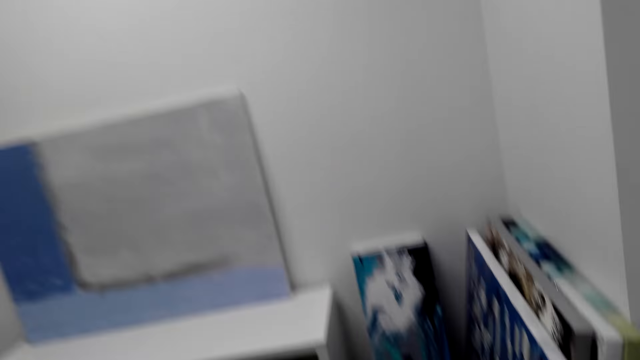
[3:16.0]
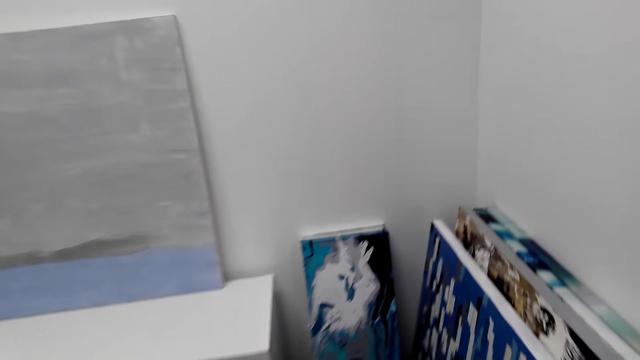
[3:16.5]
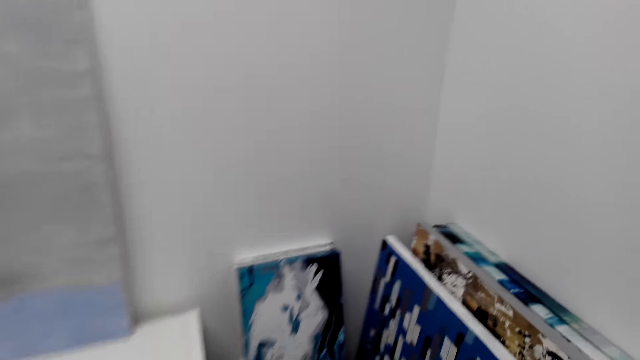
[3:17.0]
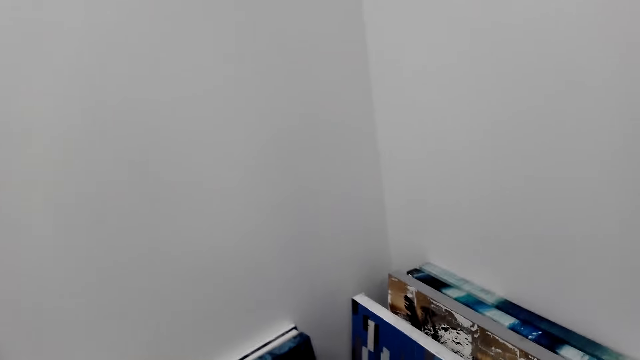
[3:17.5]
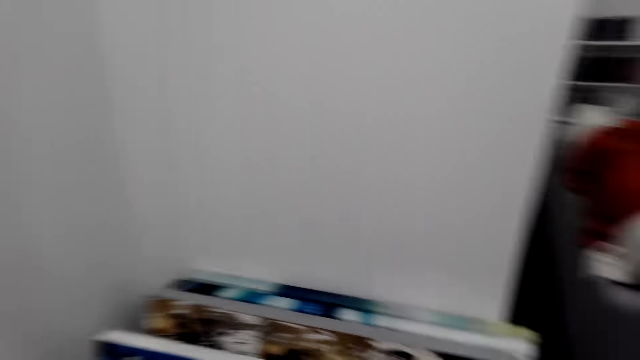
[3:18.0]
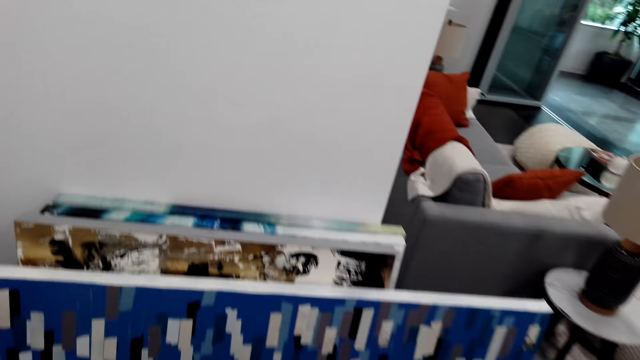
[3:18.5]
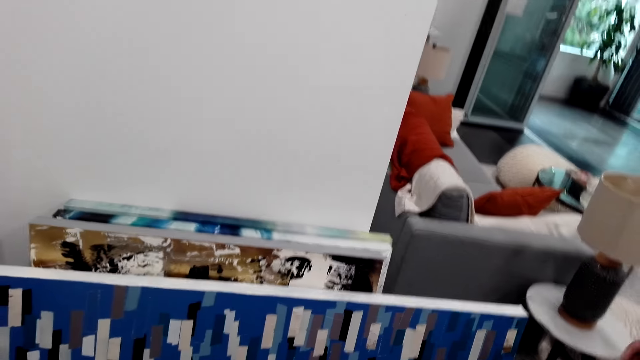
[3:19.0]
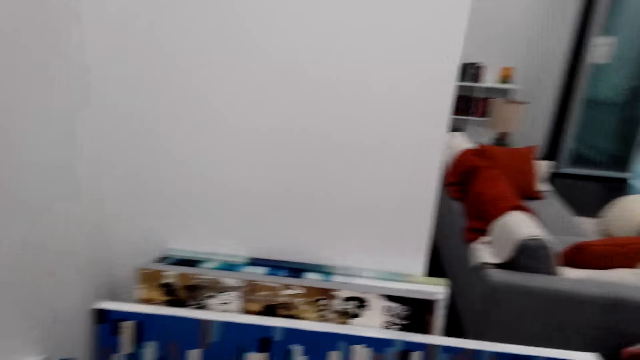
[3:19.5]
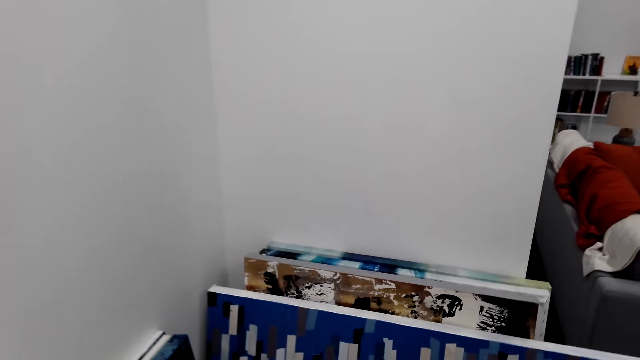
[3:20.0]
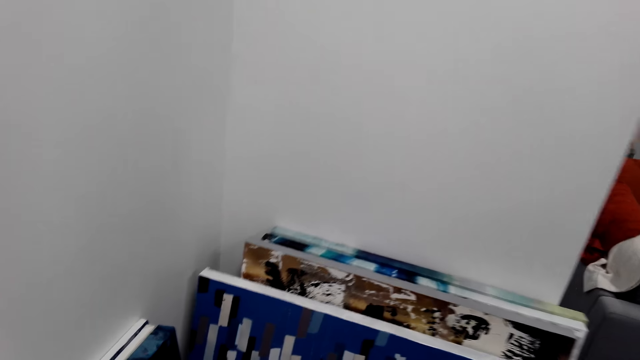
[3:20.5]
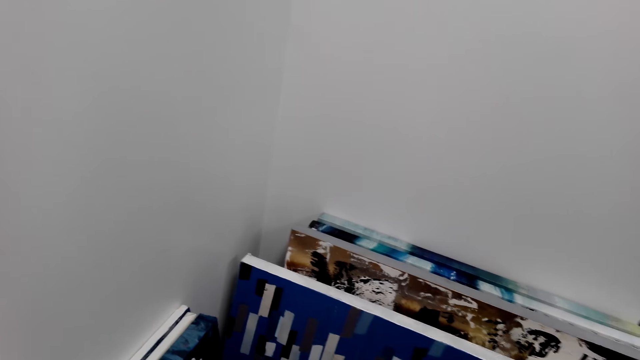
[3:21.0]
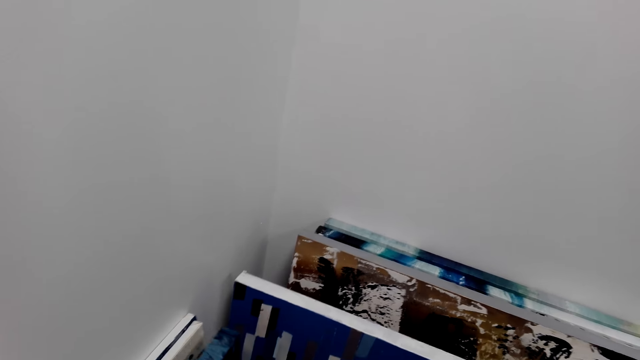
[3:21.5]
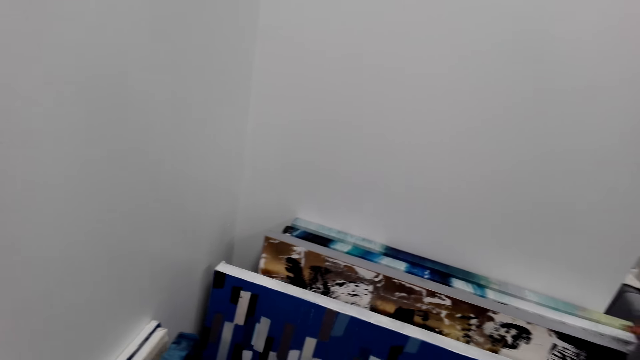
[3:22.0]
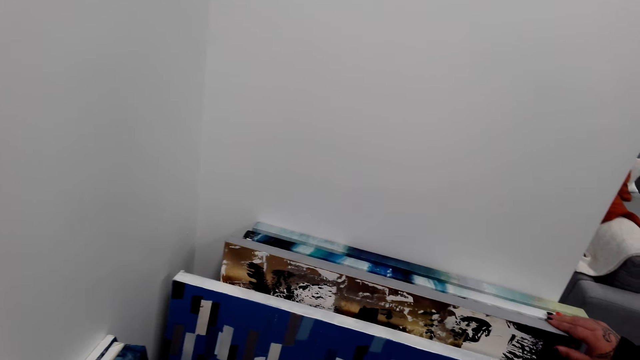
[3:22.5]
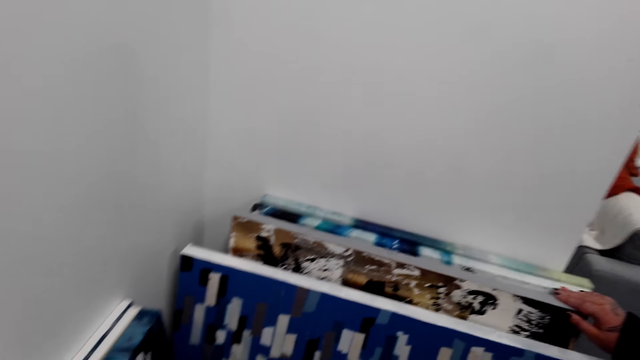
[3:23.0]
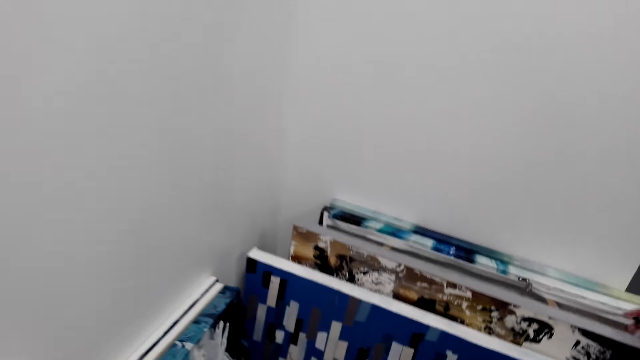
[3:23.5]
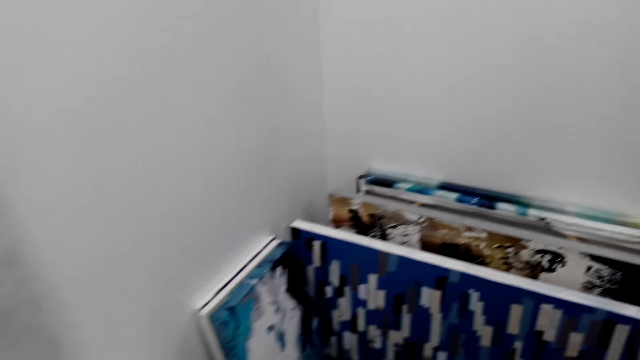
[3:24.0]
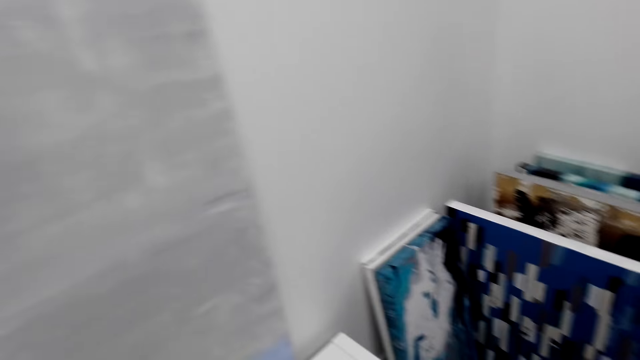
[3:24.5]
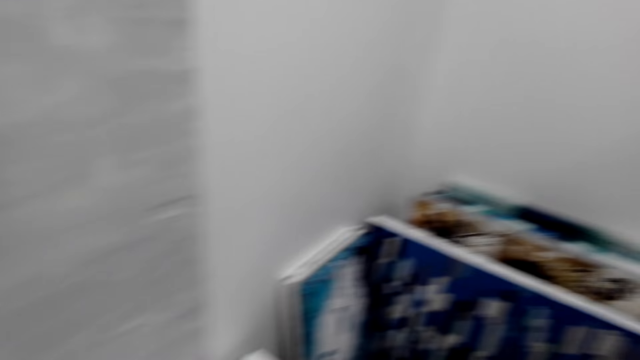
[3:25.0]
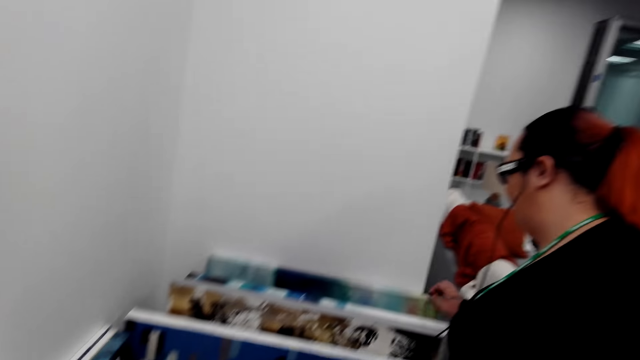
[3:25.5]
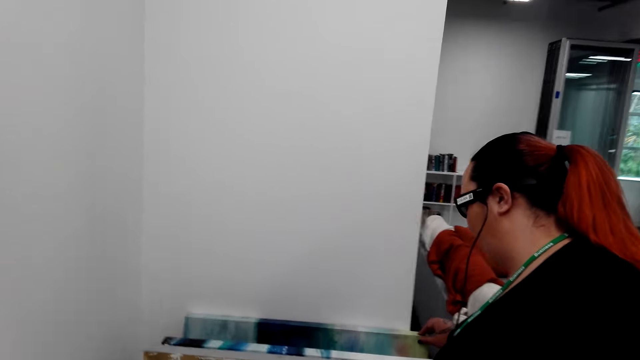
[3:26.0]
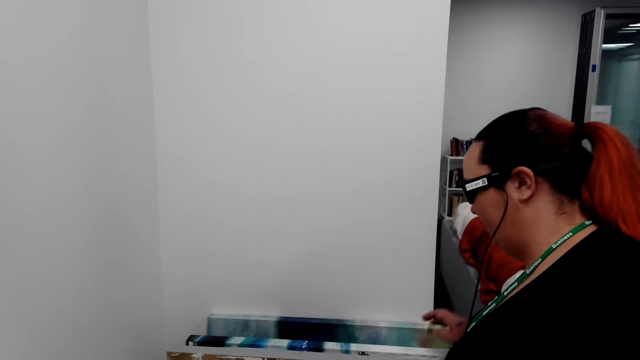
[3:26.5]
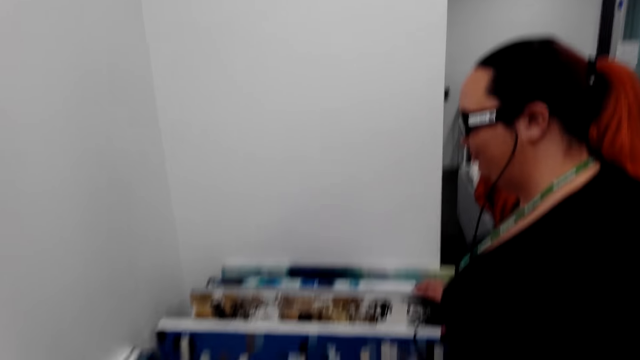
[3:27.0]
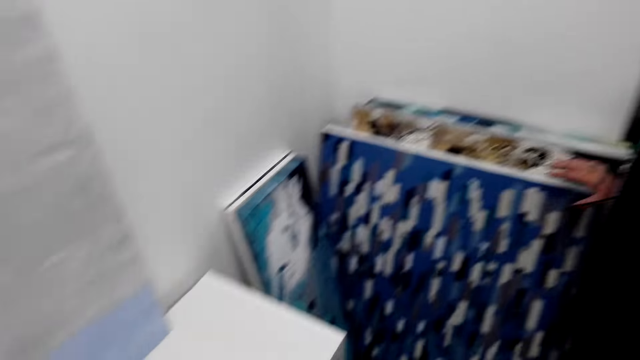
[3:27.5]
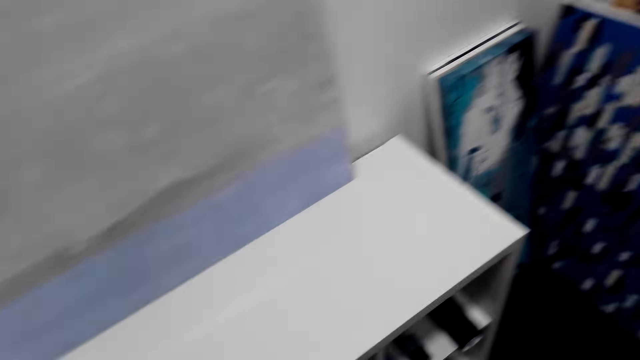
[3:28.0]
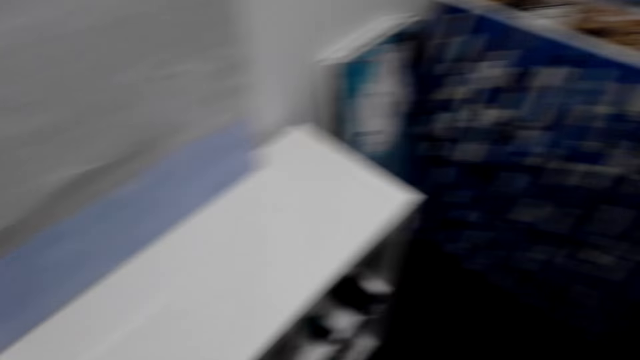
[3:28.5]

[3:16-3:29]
The camera wearer dialogues with a woman. They watch the background. They look around.

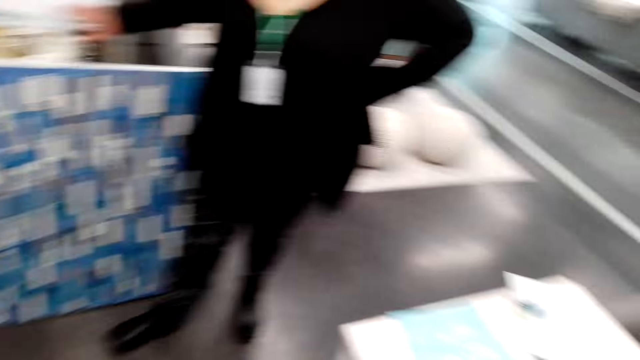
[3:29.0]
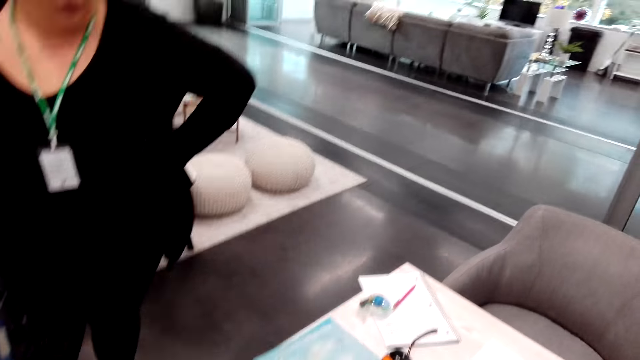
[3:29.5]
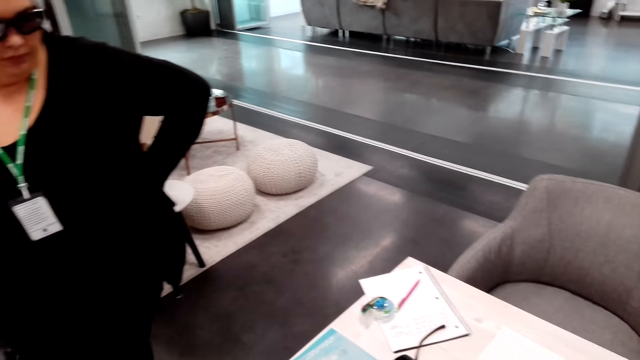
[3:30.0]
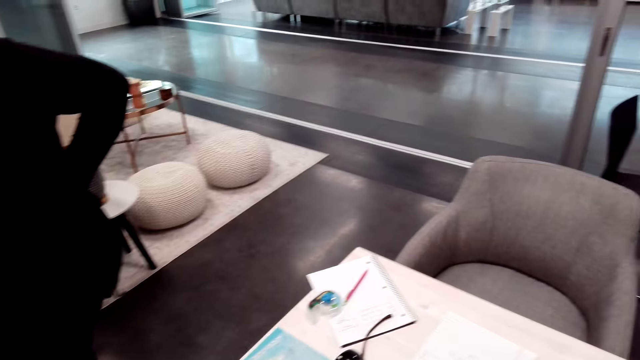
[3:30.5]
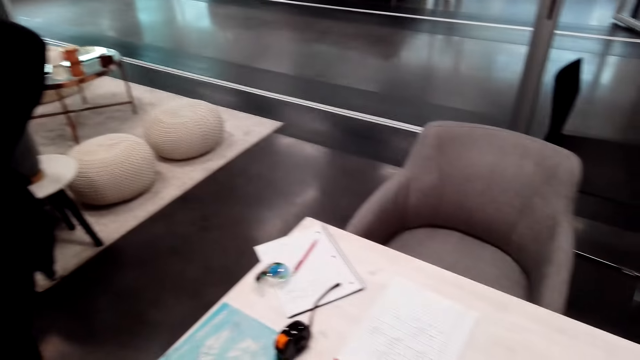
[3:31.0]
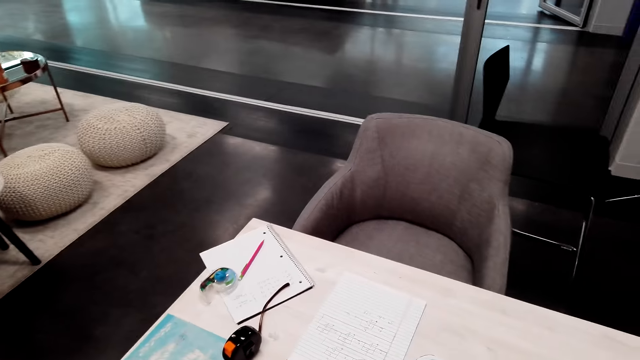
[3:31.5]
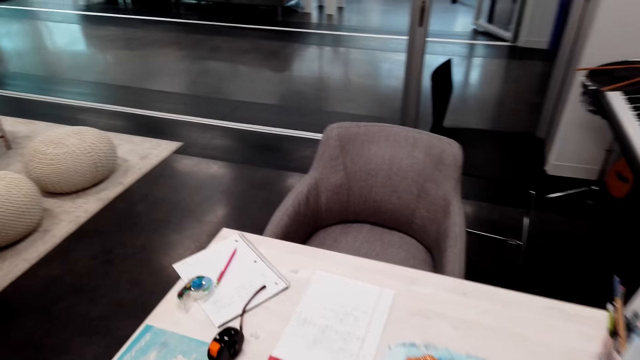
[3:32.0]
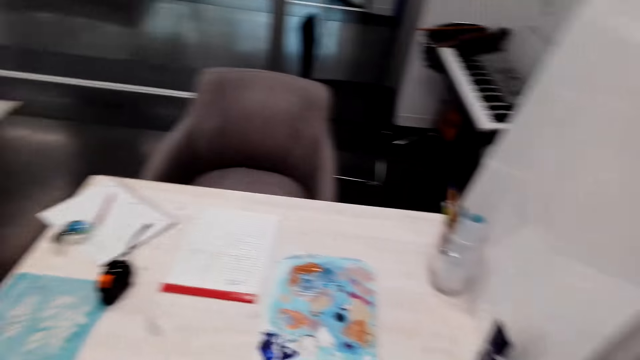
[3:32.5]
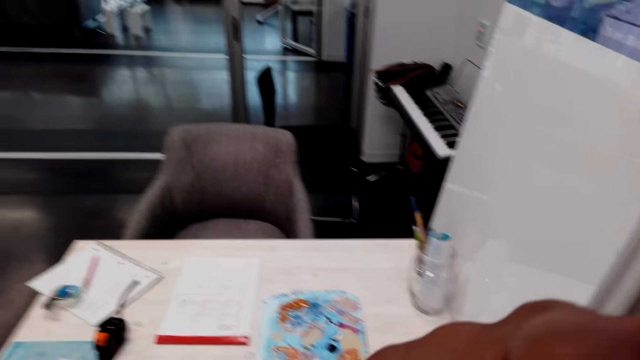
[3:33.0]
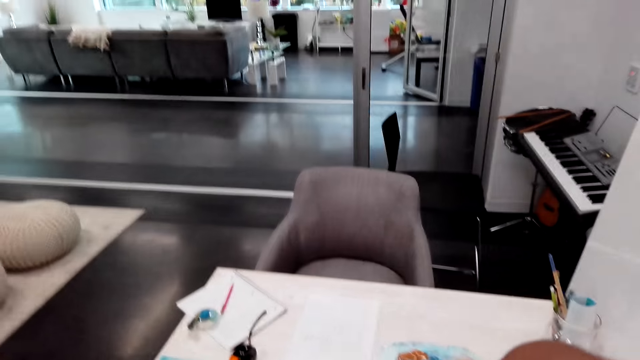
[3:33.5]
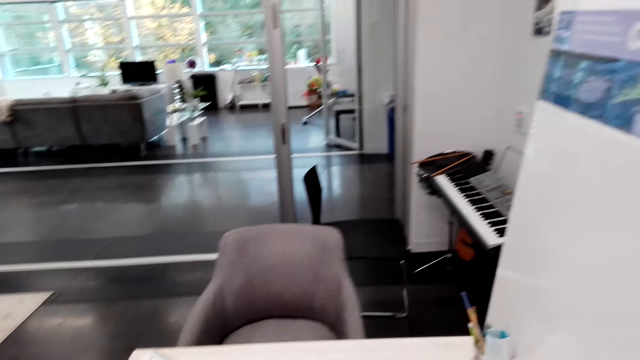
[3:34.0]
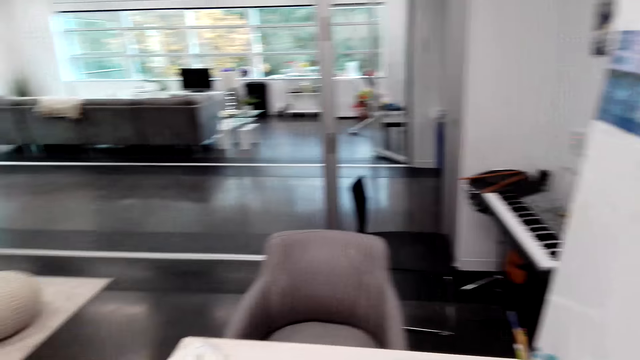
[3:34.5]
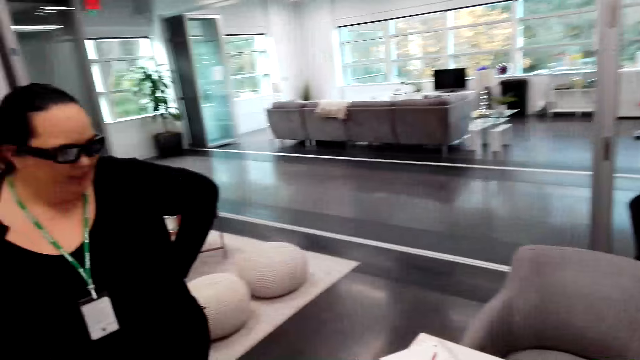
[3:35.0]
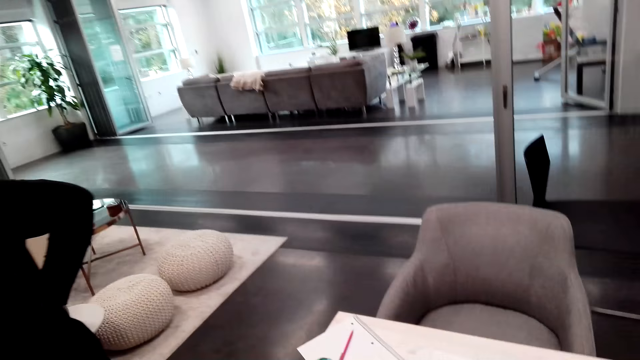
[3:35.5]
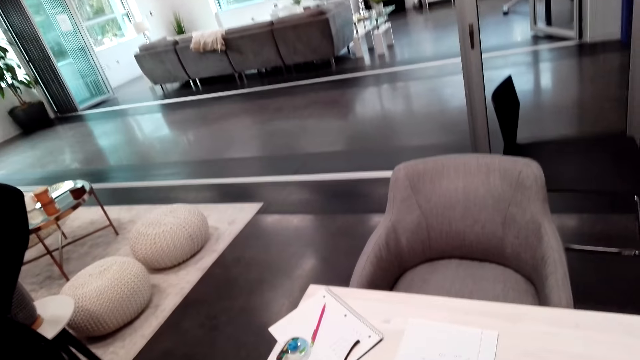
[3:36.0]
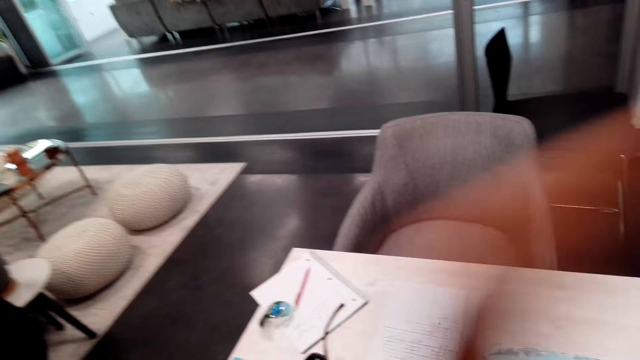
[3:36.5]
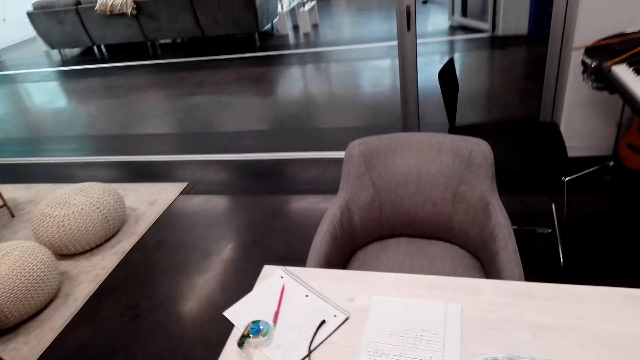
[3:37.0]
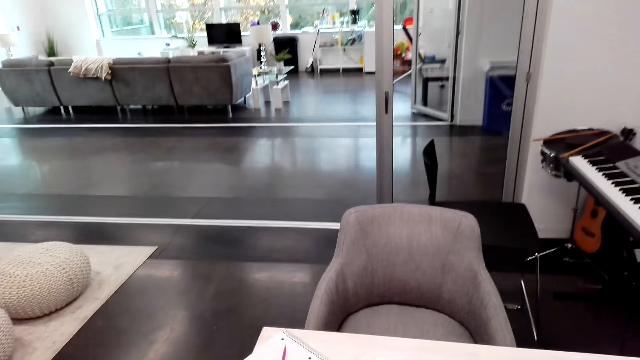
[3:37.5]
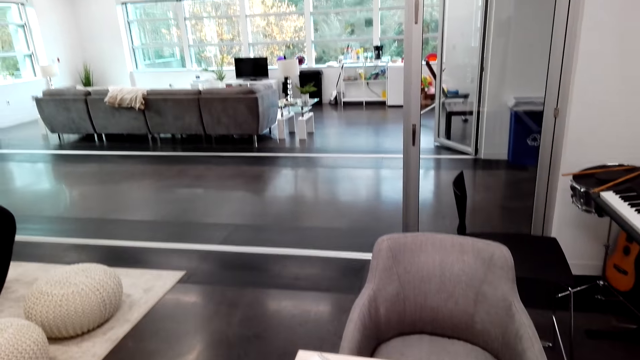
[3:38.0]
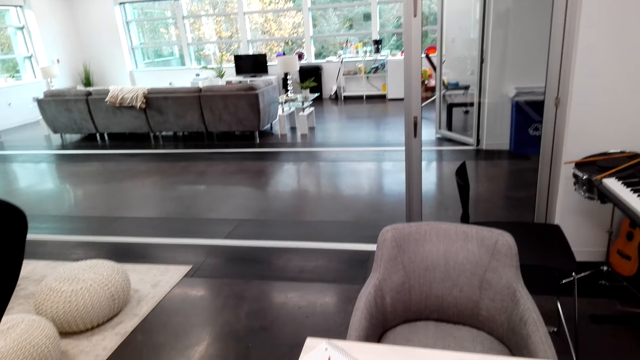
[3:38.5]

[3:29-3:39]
A woman stands. The camera wearer dialogues with the woman.
